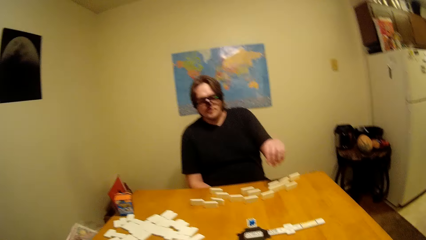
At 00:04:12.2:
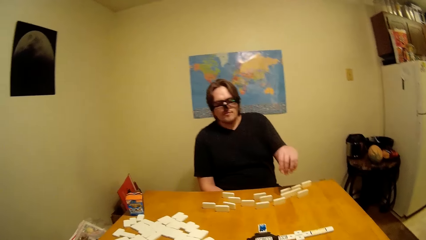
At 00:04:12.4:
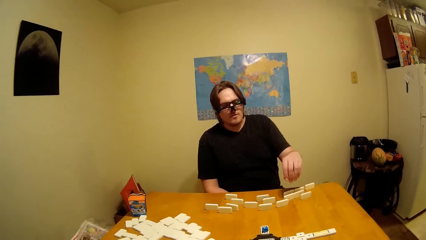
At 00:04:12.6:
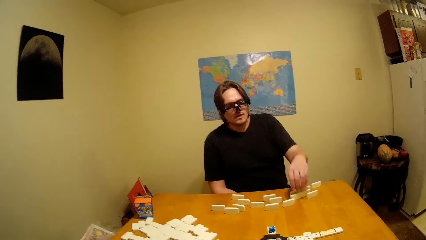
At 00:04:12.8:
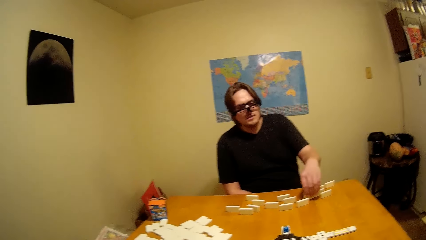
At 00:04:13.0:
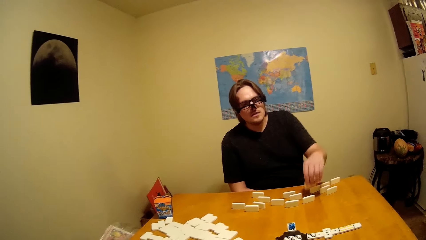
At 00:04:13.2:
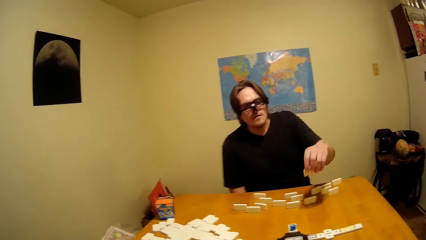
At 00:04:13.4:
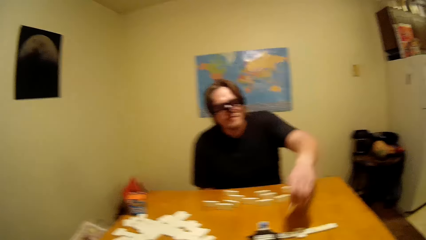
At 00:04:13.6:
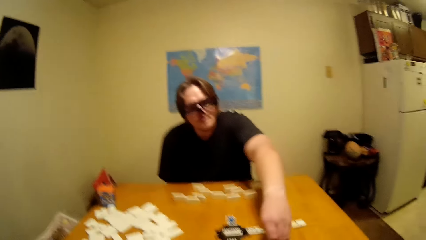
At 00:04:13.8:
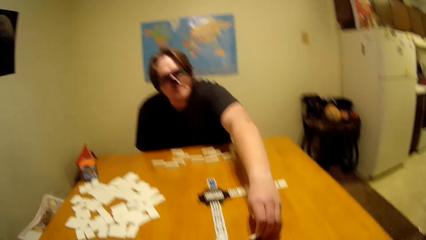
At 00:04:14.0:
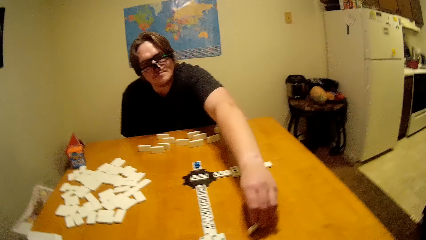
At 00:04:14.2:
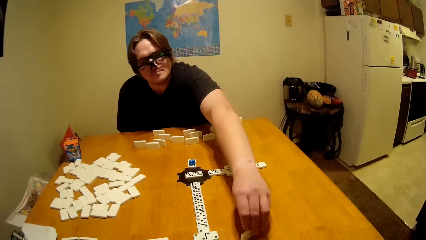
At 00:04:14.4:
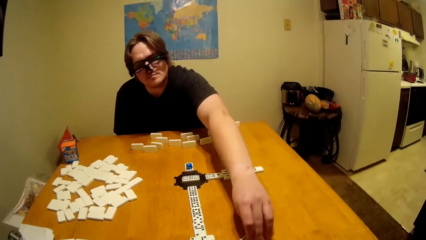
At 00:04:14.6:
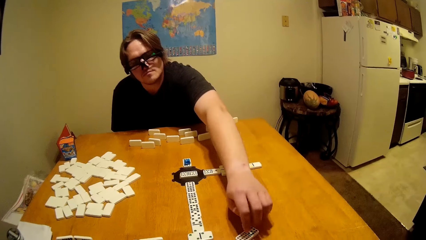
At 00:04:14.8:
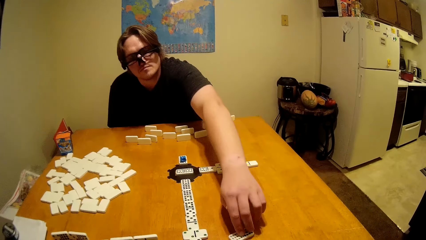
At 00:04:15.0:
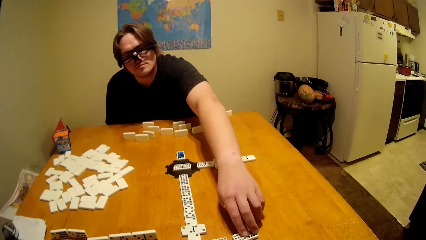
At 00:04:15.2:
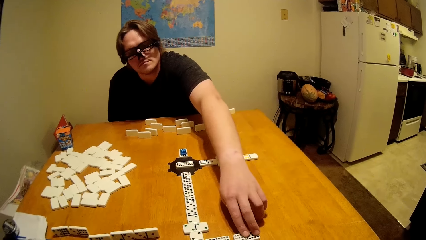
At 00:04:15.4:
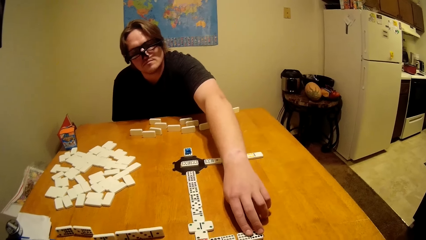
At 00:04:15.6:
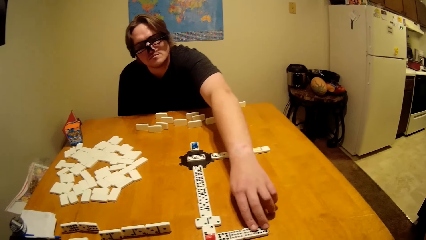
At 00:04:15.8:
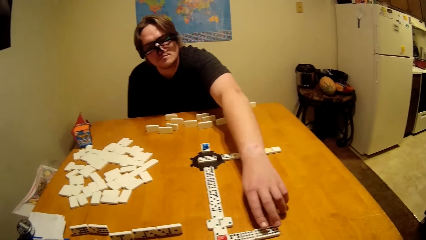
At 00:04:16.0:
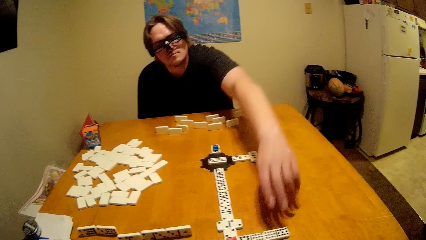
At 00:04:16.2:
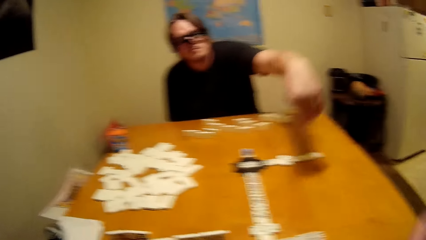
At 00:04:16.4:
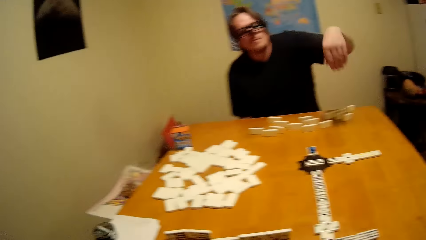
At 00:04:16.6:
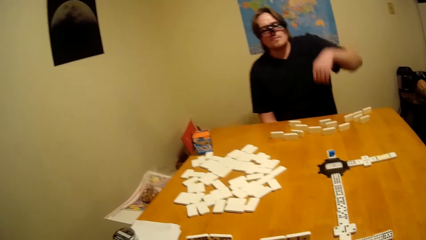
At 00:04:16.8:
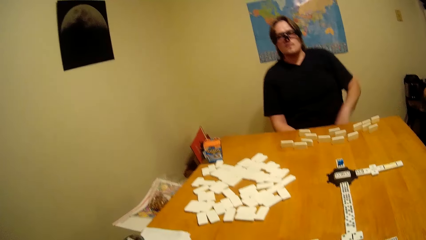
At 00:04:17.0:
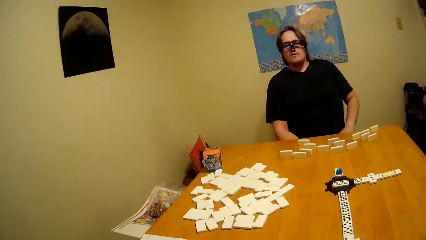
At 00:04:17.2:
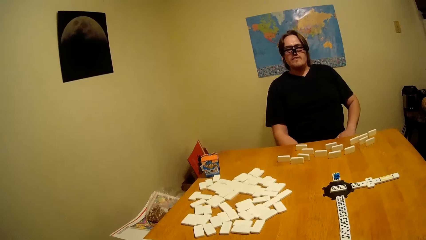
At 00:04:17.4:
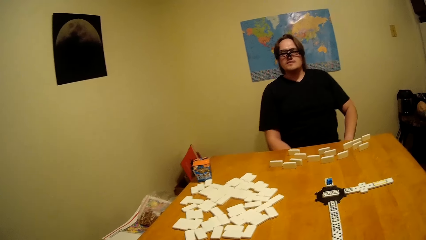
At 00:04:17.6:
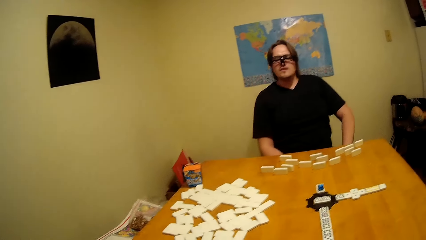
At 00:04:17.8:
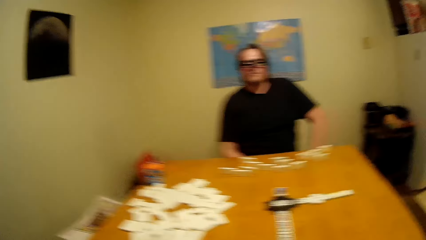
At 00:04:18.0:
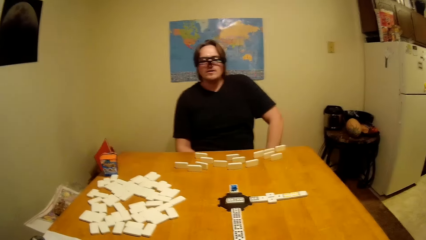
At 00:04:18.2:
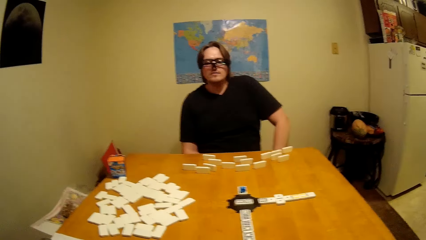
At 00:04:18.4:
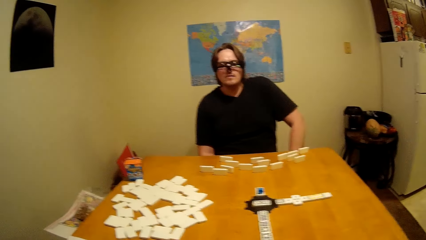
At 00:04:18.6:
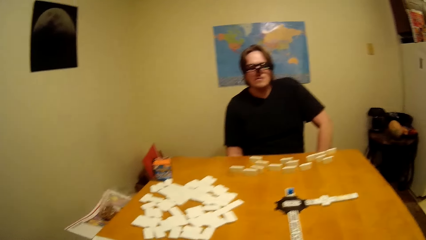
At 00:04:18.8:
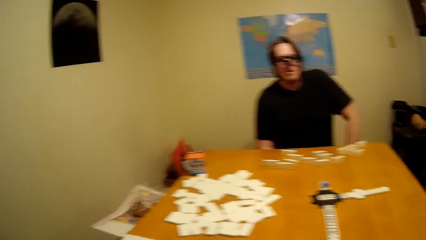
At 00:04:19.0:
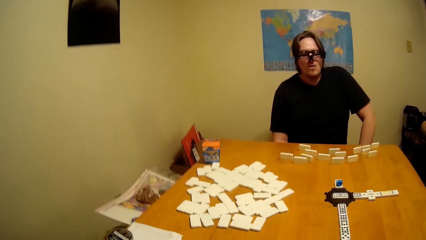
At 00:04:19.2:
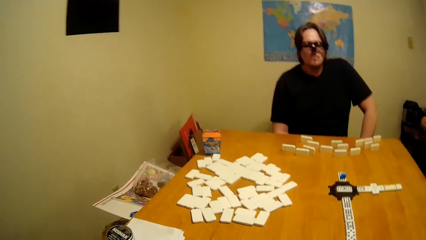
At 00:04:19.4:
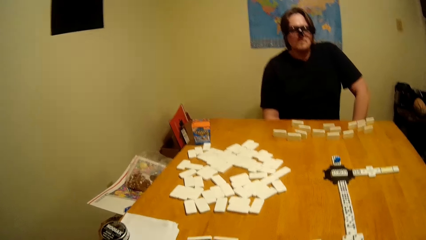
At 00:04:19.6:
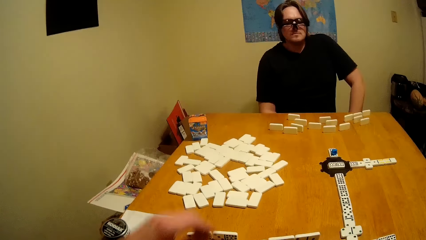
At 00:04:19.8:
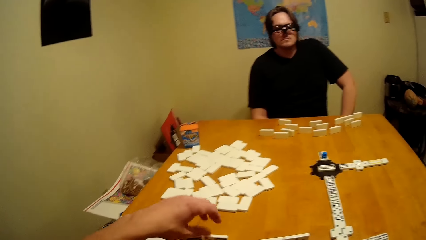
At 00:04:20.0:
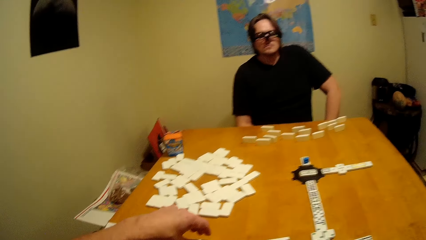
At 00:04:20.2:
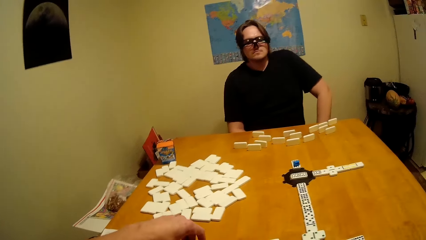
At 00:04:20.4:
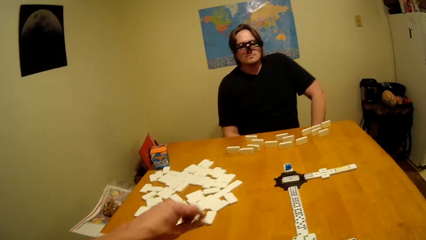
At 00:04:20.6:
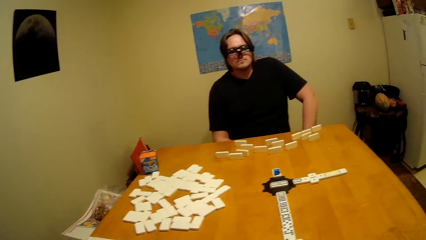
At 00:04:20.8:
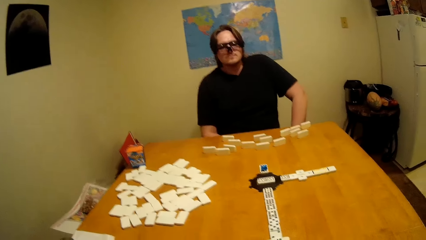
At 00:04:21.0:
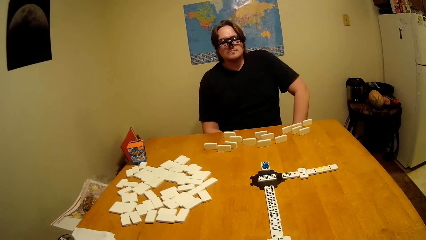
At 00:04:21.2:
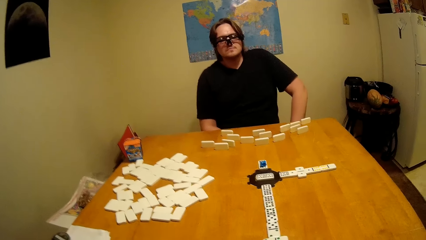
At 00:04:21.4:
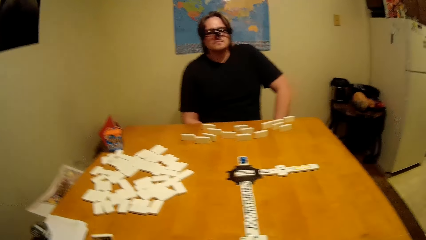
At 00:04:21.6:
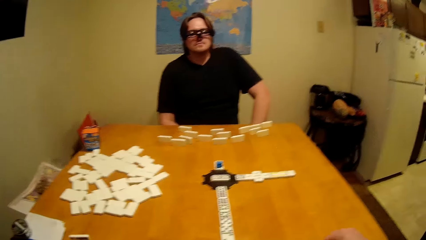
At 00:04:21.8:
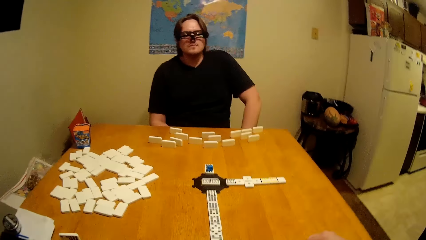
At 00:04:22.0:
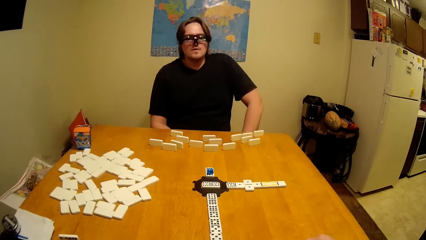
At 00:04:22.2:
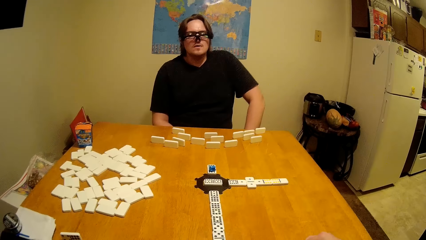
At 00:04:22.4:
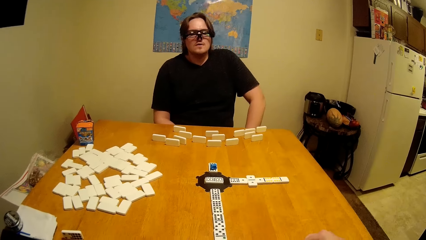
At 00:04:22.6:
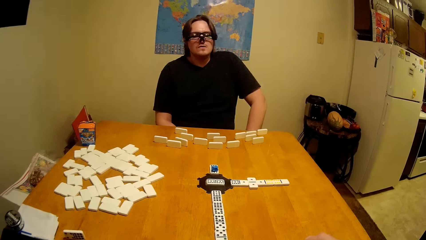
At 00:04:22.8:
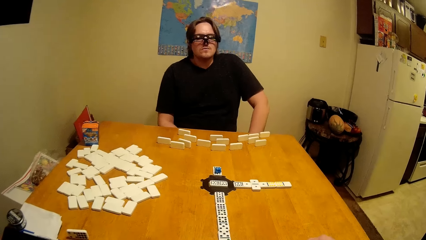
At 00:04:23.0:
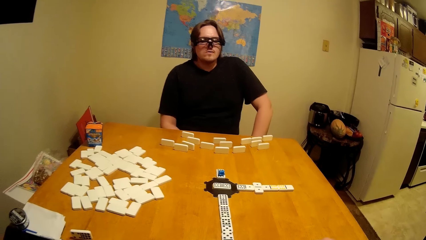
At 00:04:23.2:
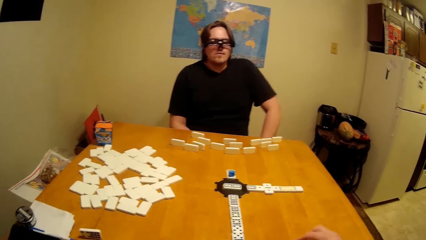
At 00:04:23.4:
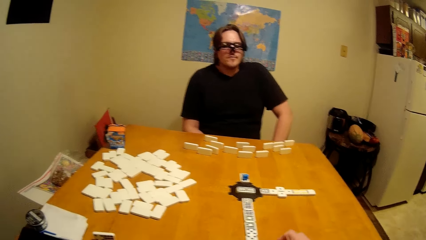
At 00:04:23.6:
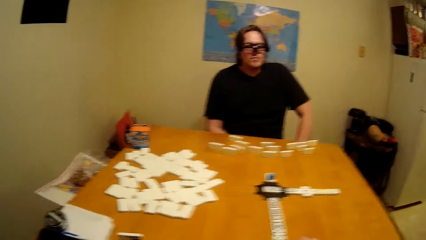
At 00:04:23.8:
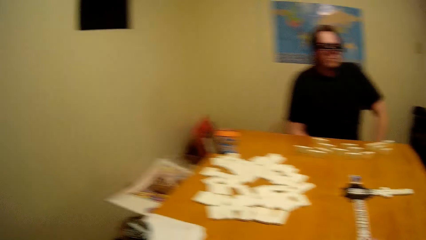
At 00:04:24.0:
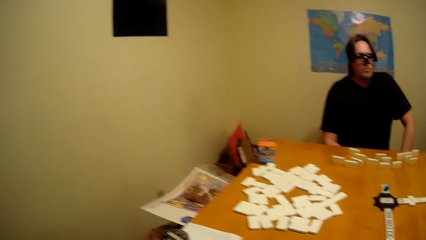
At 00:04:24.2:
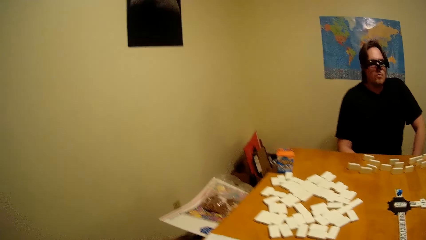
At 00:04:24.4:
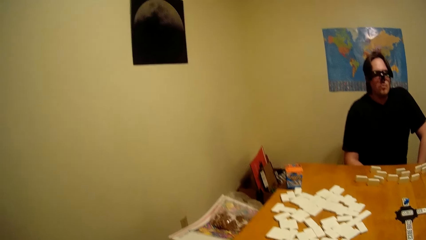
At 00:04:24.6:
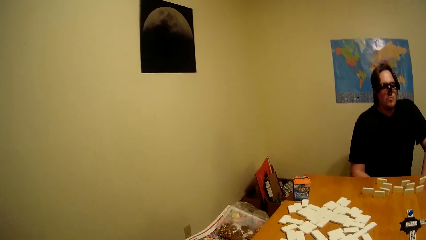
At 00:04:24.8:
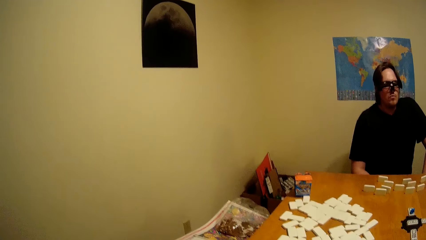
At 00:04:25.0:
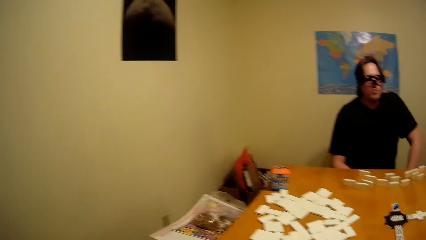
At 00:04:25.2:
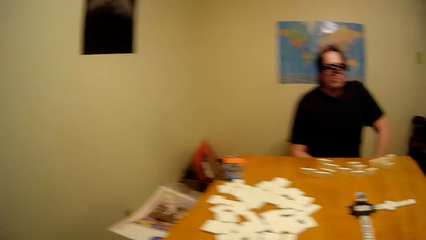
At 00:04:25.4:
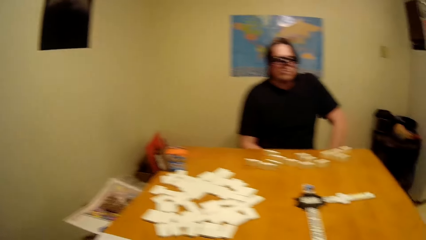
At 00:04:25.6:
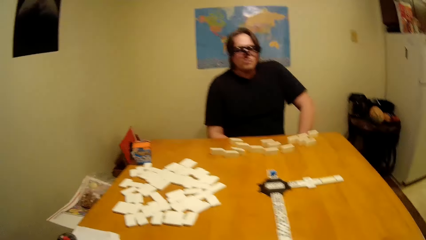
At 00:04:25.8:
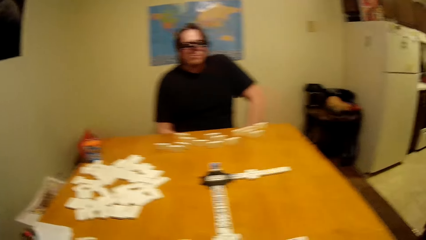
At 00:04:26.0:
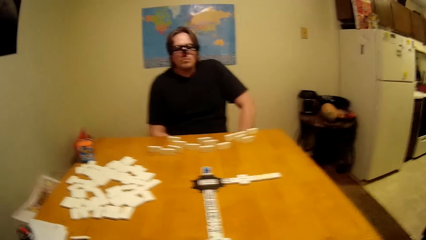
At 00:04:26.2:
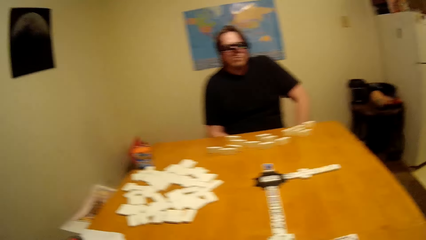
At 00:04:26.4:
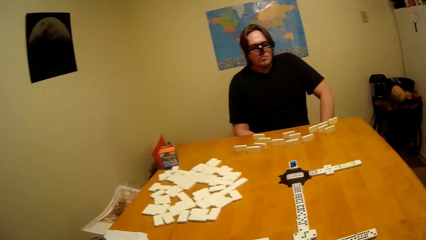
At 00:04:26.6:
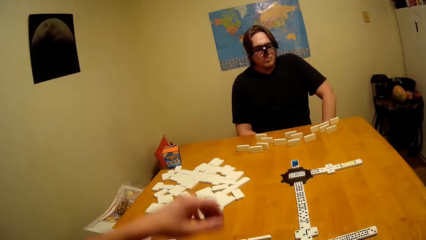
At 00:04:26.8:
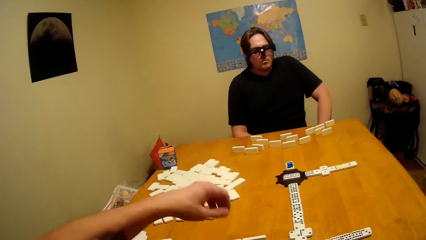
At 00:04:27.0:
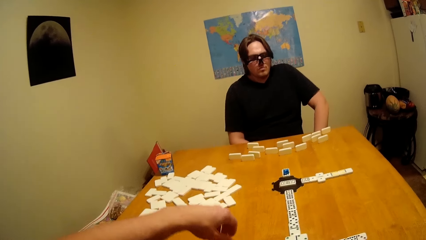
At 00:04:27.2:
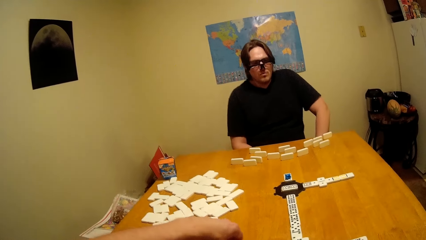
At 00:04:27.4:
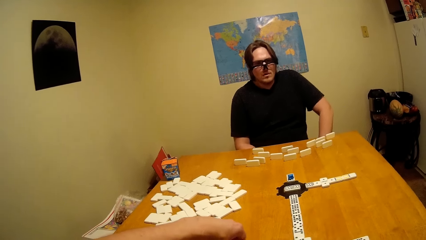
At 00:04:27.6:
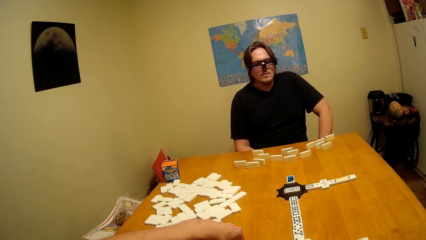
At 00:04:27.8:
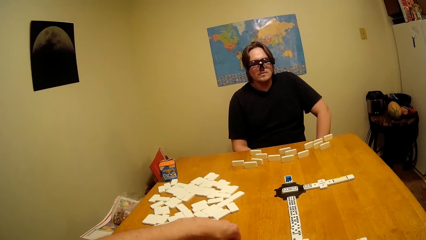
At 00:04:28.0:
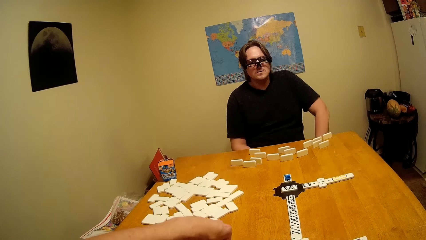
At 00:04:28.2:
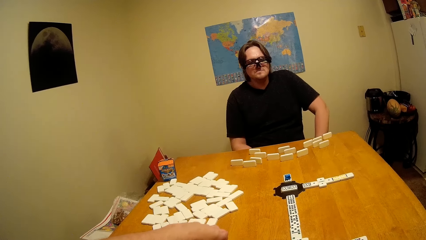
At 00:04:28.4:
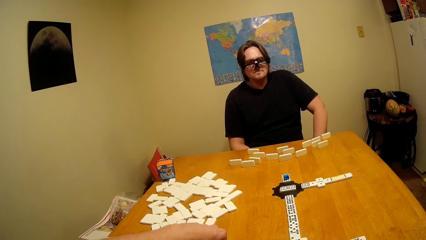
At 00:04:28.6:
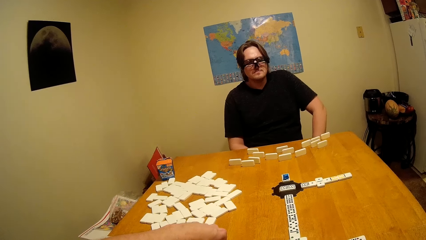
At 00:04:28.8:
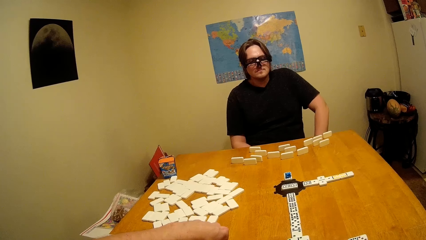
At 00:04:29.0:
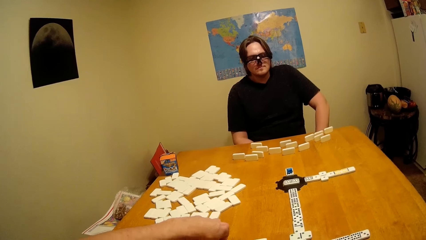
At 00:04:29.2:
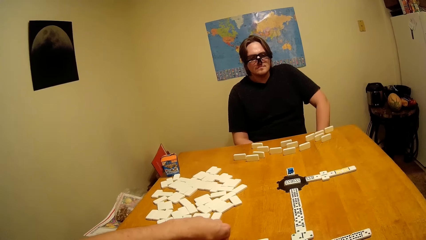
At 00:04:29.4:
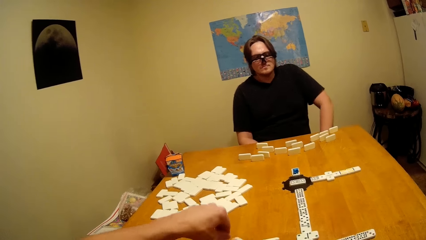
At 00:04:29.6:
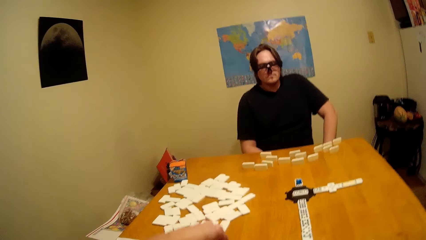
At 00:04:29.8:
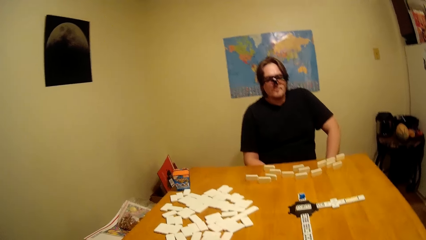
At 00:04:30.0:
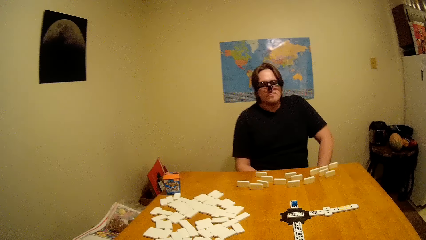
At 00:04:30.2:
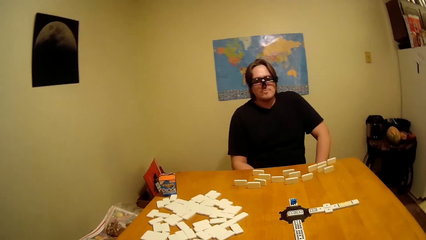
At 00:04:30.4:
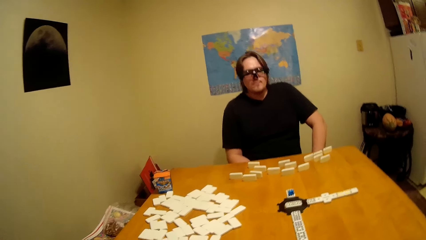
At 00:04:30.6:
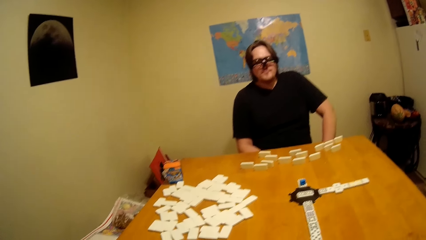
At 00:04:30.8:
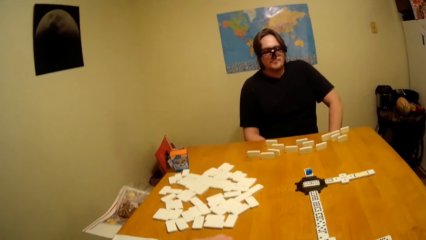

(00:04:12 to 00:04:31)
A man places a domino on the table. The camera wearer picks the domino on the table. They place the domino on the table.
